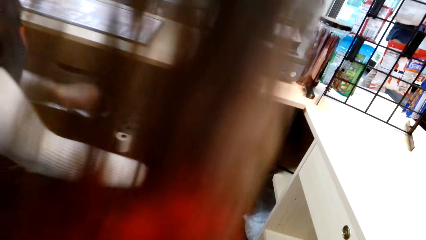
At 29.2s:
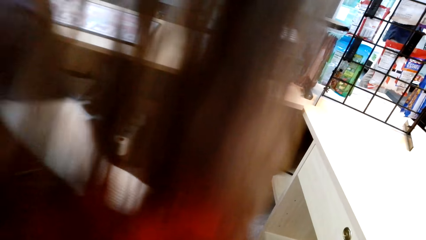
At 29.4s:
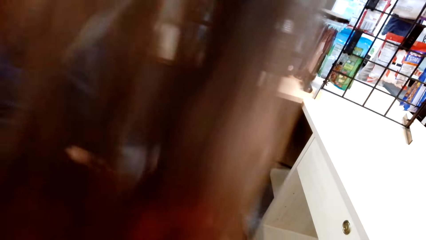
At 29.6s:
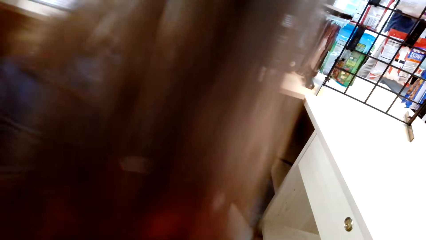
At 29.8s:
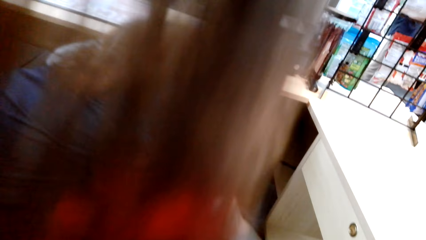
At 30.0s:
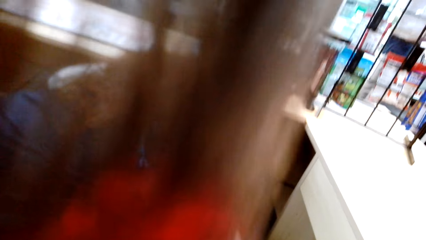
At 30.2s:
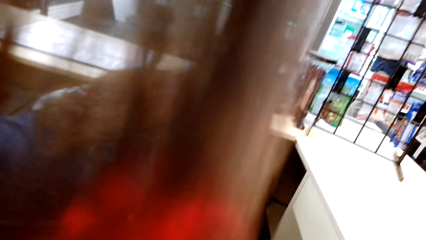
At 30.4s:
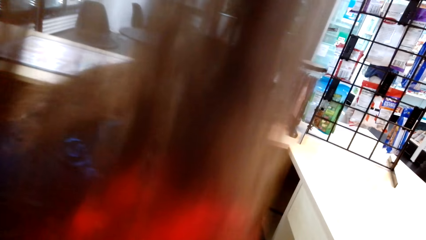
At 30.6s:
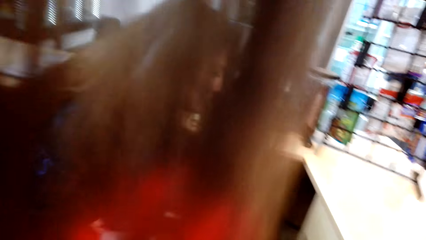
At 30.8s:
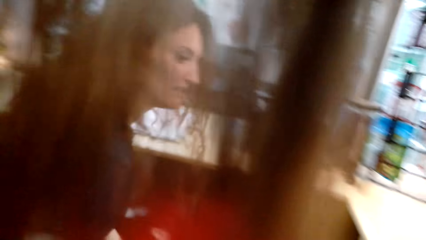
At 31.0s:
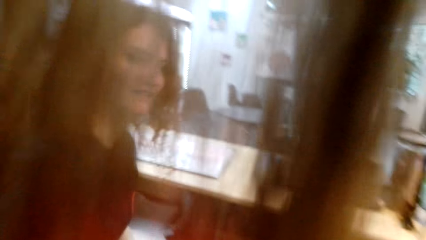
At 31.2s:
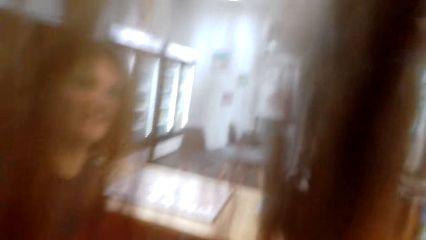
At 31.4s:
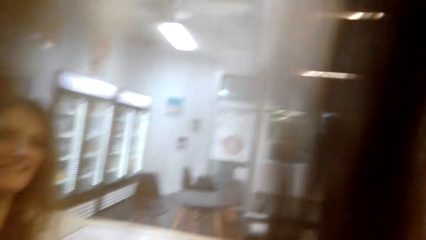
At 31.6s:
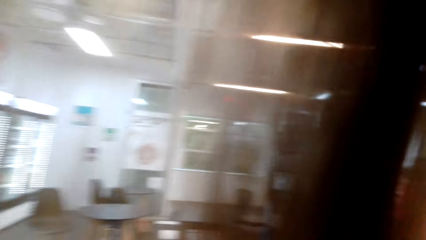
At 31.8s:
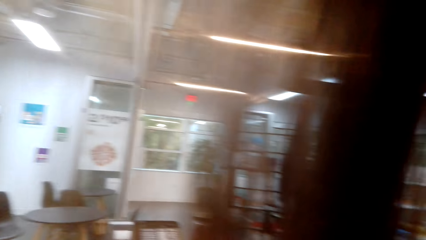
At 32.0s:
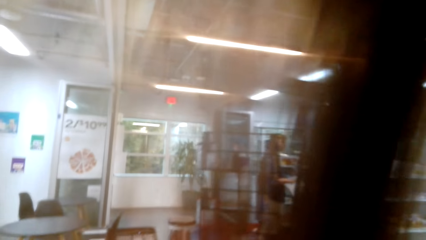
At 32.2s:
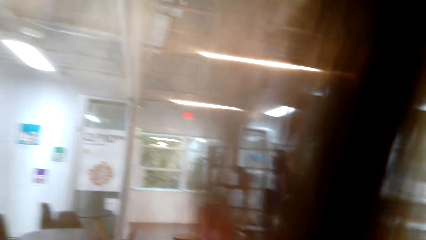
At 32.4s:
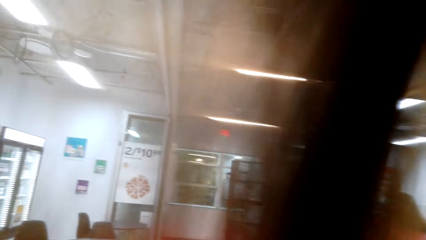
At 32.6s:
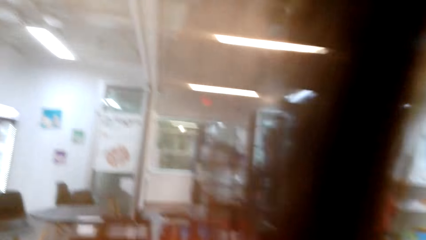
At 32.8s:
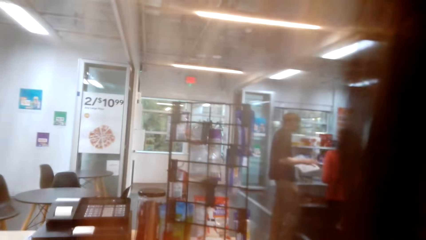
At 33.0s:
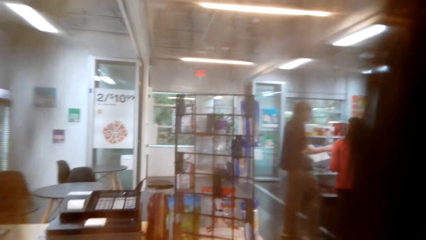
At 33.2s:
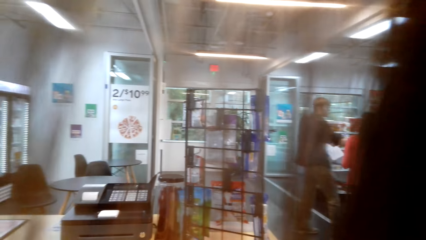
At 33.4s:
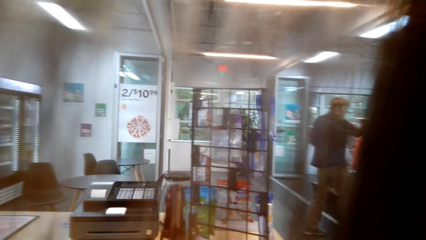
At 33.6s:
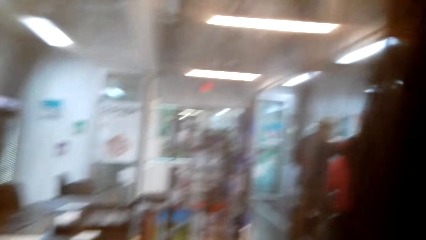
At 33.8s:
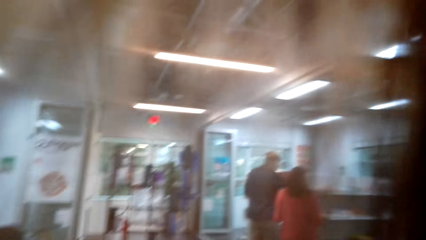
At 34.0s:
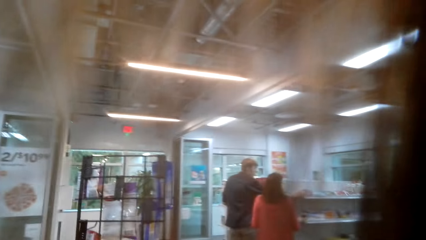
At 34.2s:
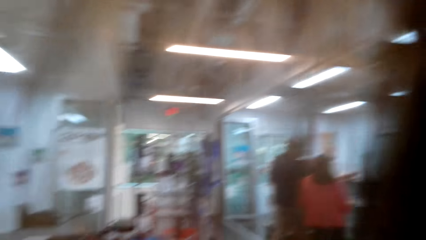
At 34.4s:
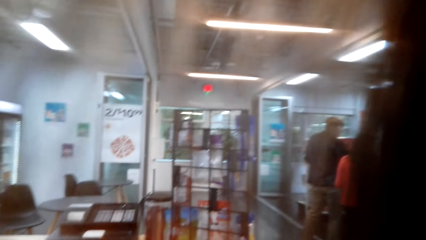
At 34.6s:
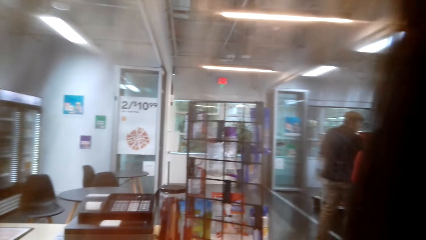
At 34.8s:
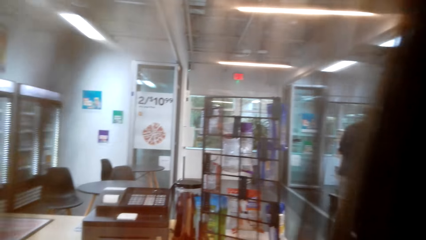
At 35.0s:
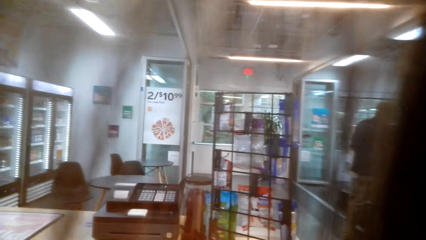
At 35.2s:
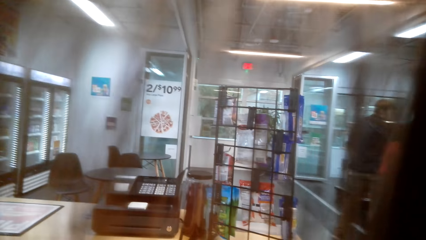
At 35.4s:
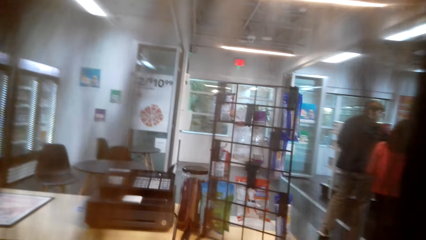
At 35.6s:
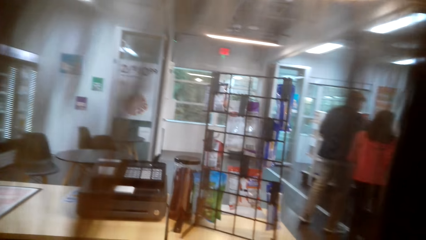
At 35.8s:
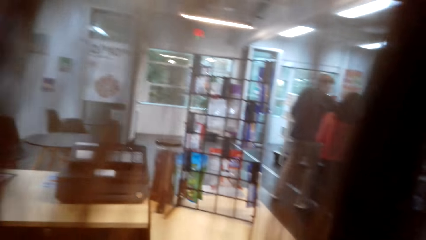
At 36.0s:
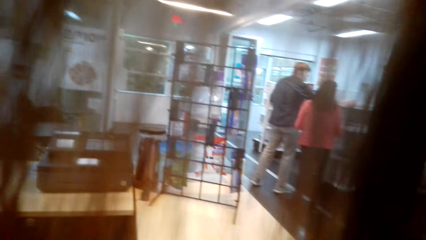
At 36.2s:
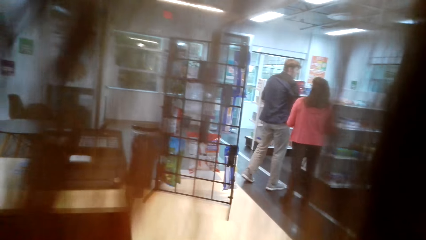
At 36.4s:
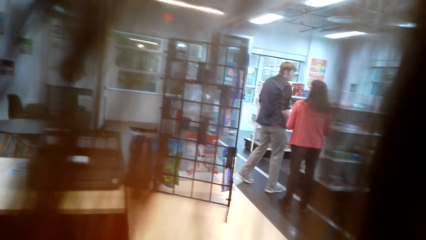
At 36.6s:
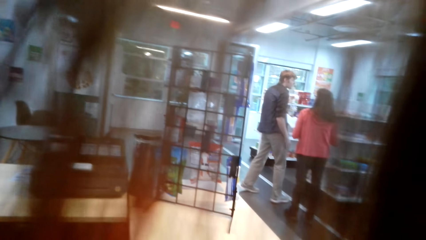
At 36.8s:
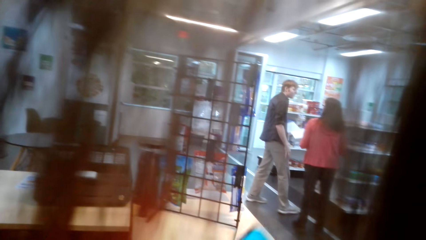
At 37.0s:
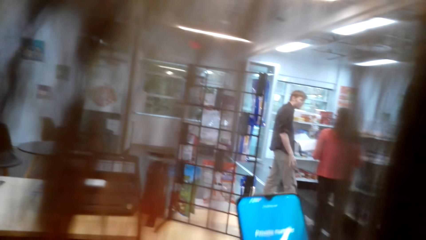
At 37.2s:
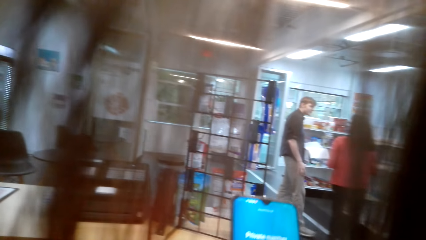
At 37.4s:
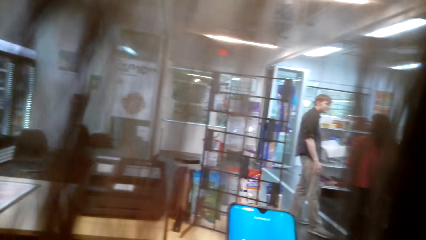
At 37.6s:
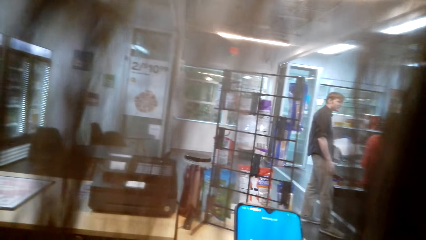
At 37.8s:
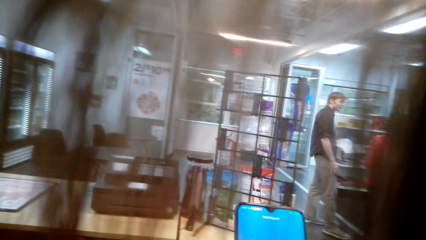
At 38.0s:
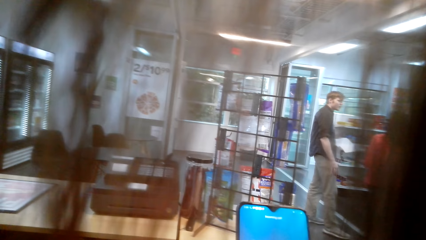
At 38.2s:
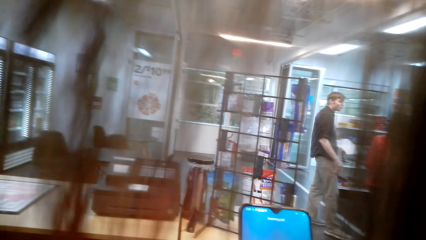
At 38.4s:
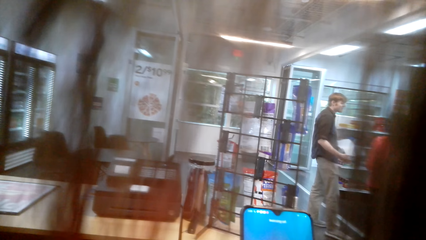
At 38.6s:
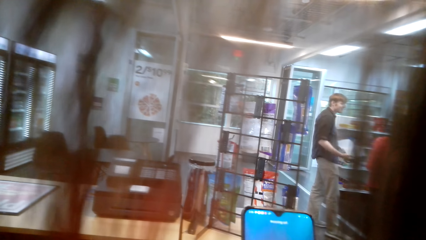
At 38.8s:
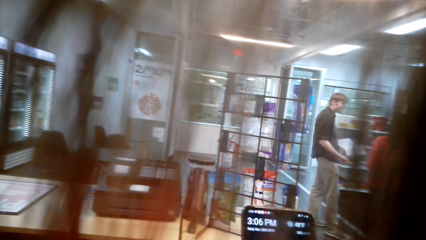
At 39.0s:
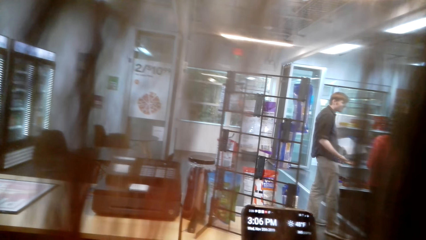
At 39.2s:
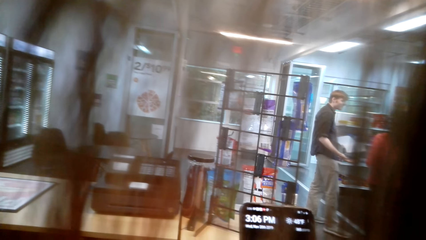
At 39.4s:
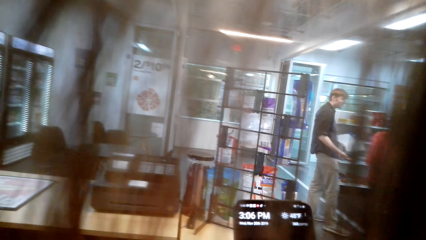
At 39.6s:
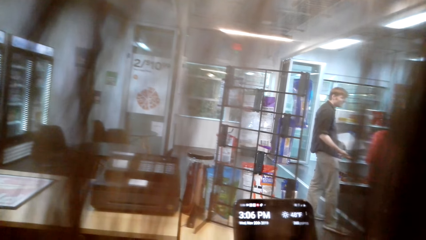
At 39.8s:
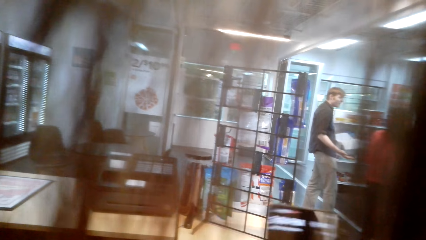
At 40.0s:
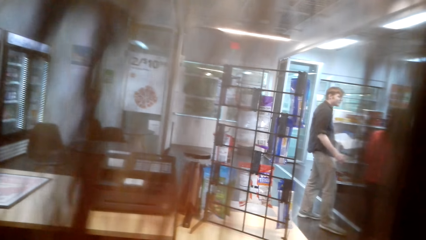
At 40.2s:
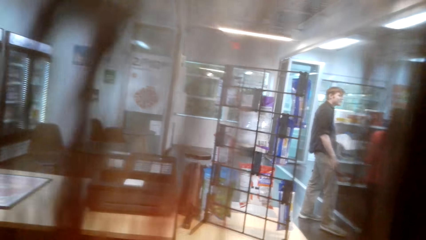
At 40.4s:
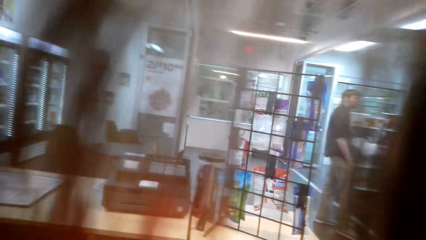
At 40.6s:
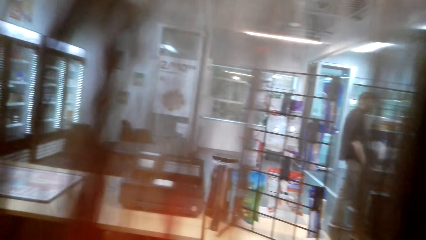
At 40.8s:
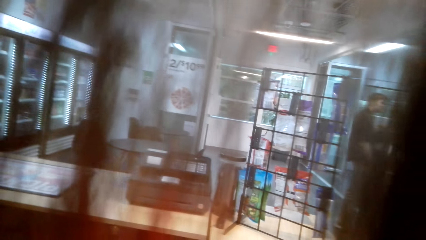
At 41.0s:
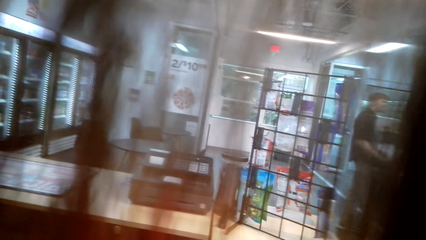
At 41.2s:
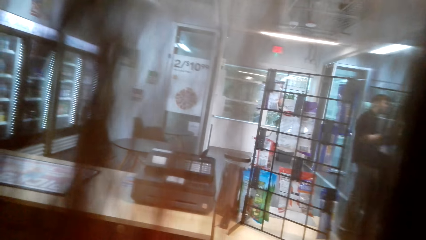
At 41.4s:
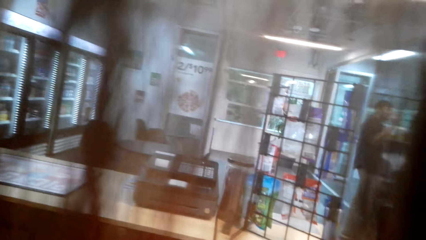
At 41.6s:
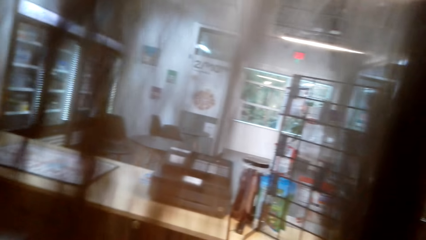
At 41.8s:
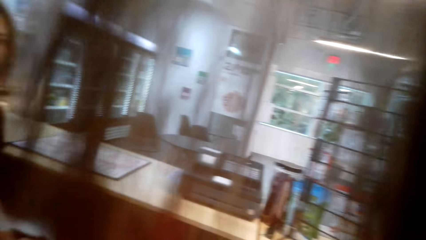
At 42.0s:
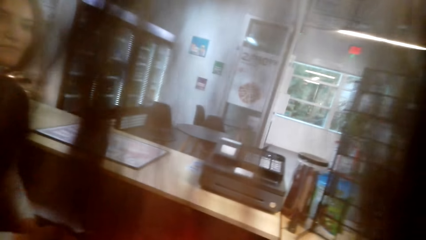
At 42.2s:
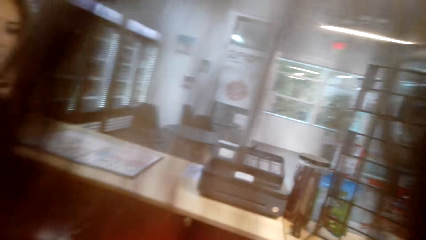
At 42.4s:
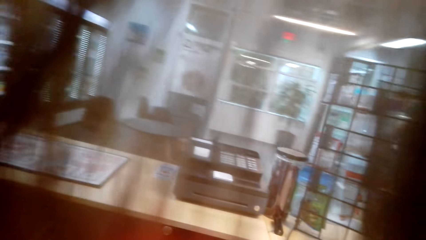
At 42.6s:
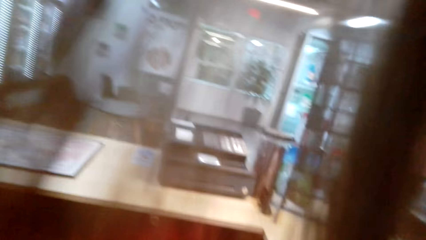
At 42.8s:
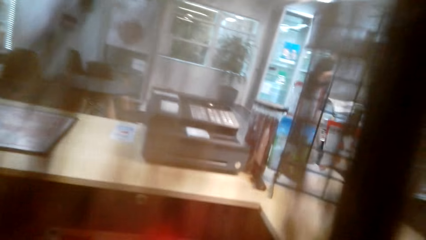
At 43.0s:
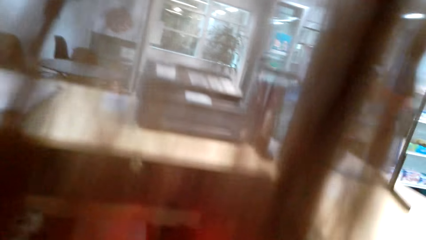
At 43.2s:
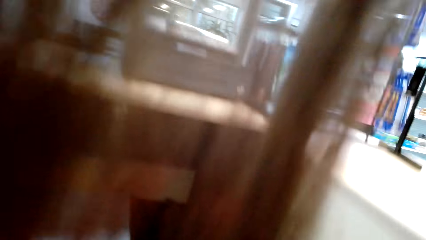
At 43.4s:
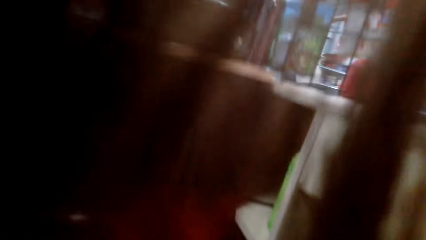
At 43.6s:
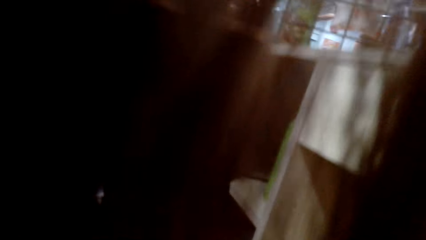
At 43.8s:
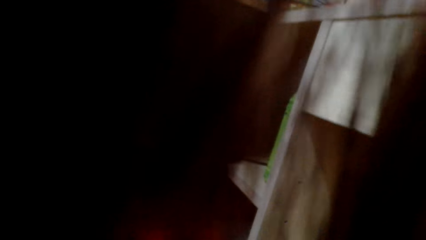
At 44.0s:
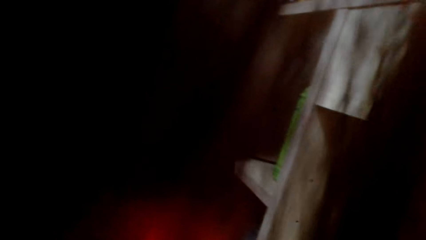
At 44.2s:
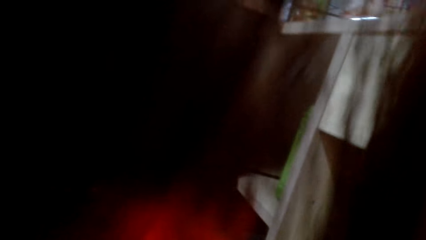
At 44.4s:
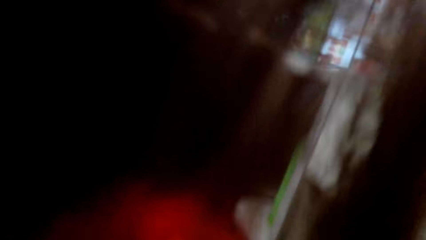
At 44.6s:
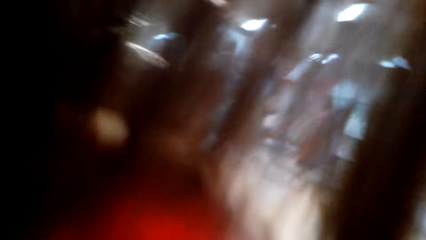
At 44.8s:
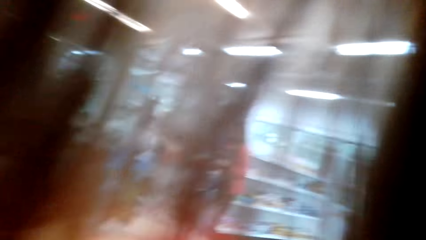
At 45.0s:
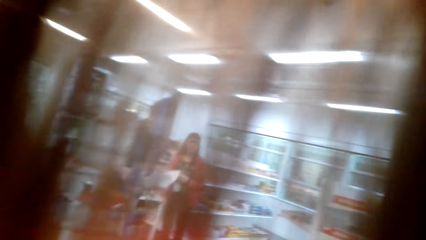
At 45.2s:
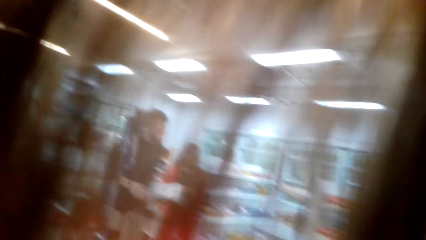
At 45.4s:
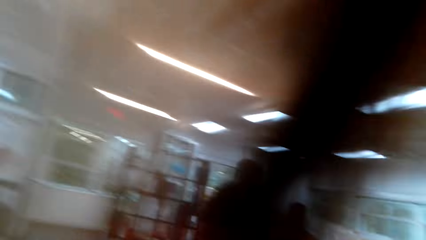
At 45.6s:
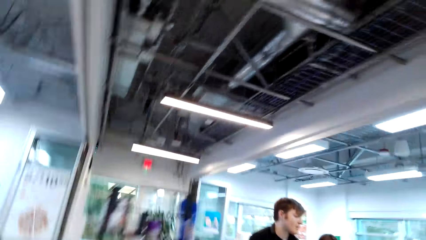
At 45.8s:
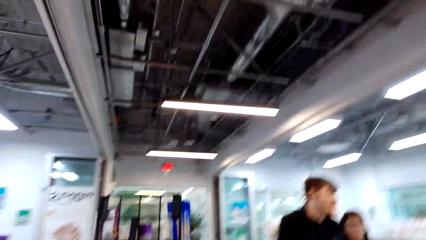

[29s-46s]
A lady picks something. Another lady stands beside the first lady. A man moves his hand. The camera wearer scrolls the cellphone. She operates her phone. She talks to a woman. She puts the cellphone down on the shelf. She holds a printed paper.
